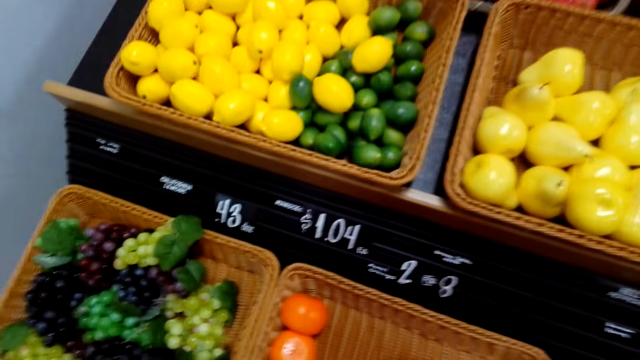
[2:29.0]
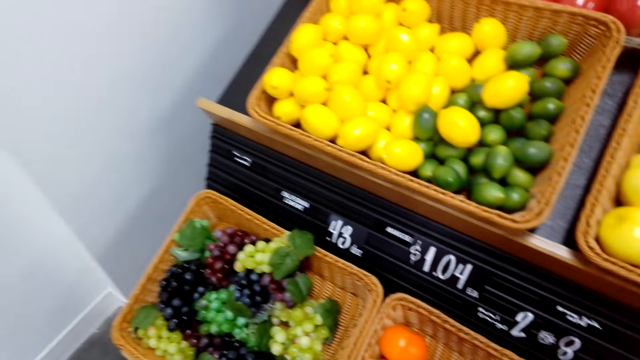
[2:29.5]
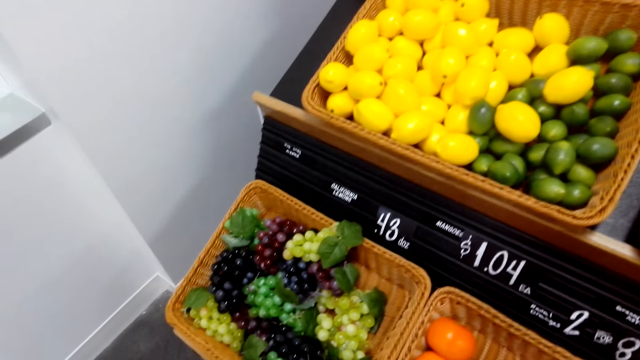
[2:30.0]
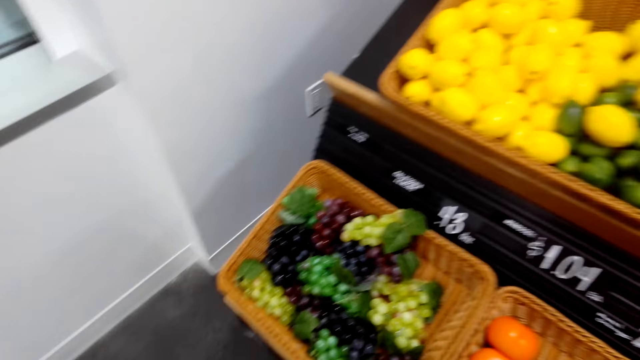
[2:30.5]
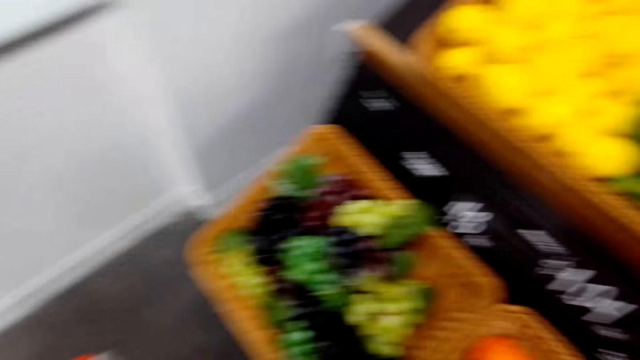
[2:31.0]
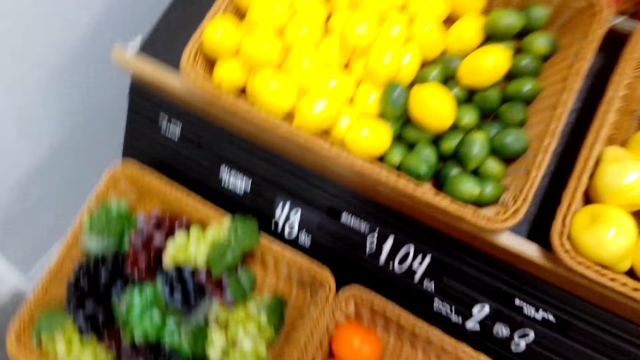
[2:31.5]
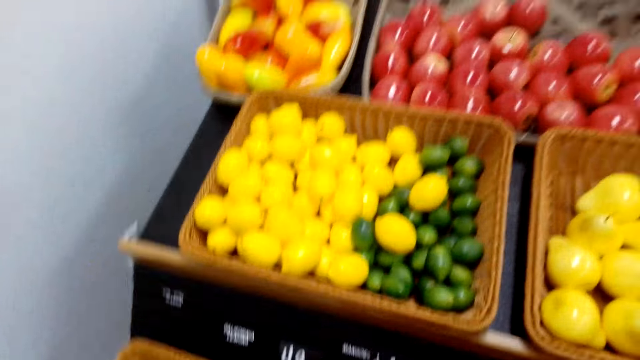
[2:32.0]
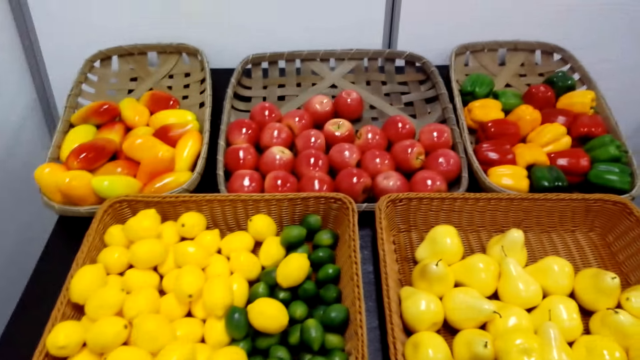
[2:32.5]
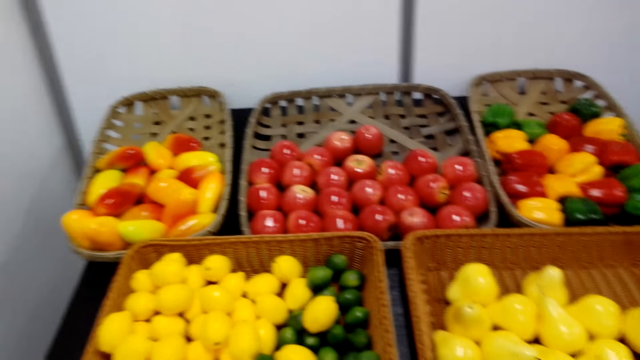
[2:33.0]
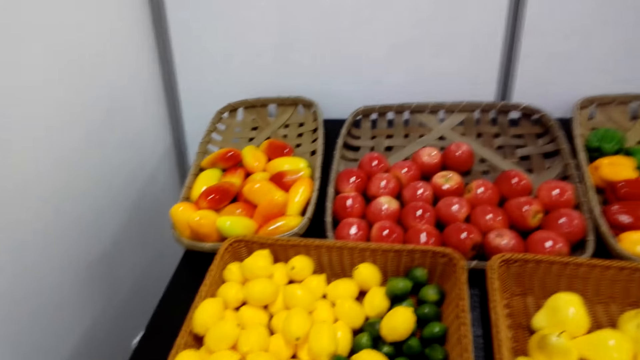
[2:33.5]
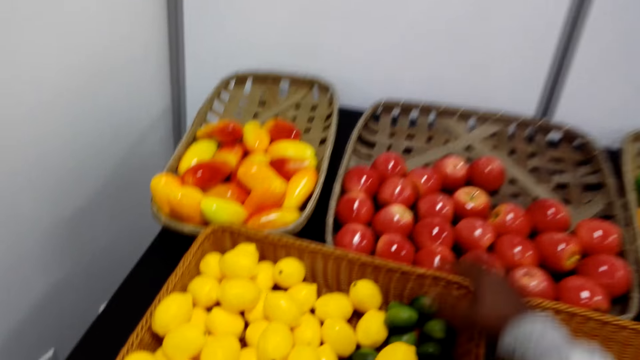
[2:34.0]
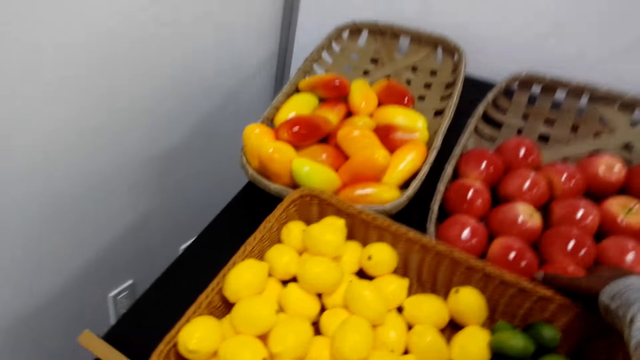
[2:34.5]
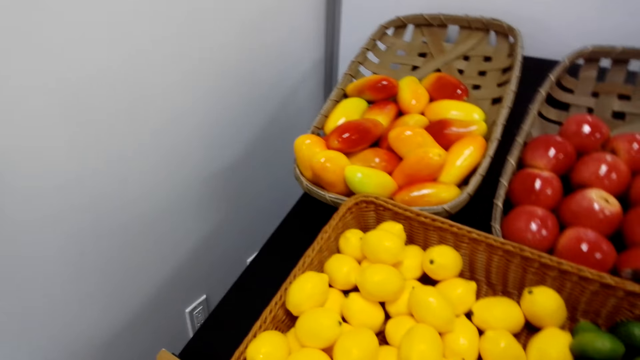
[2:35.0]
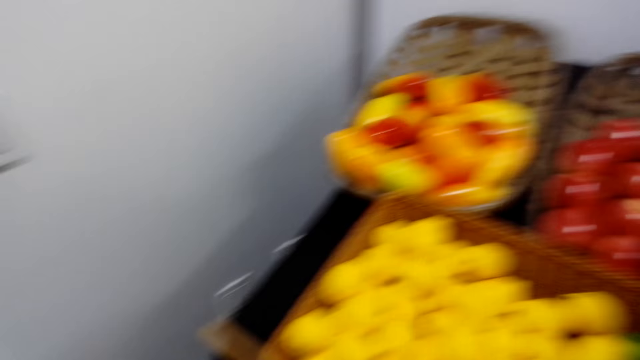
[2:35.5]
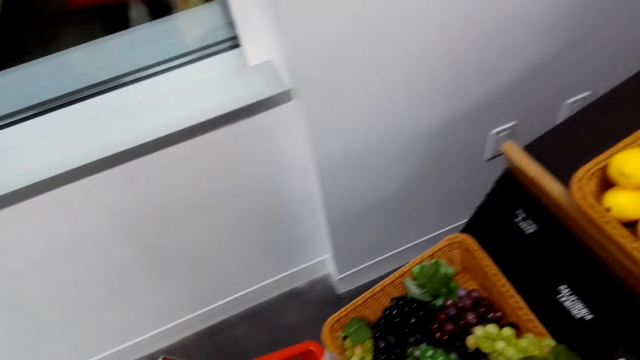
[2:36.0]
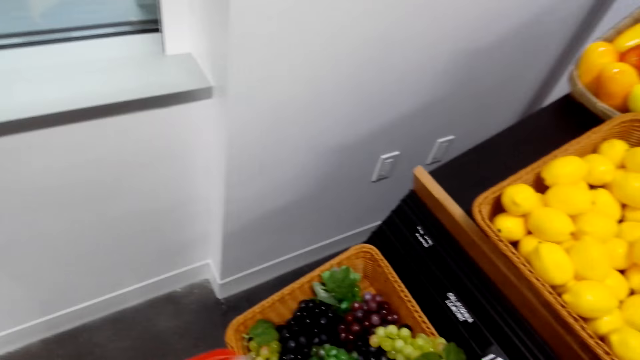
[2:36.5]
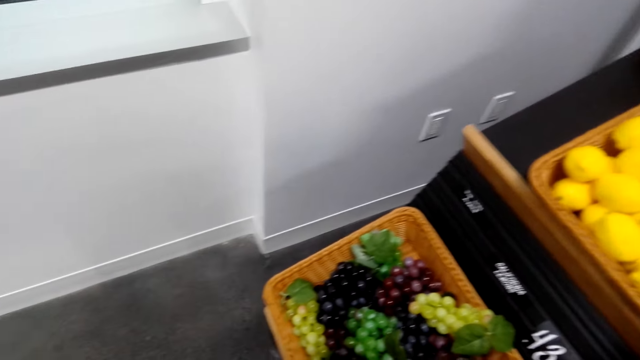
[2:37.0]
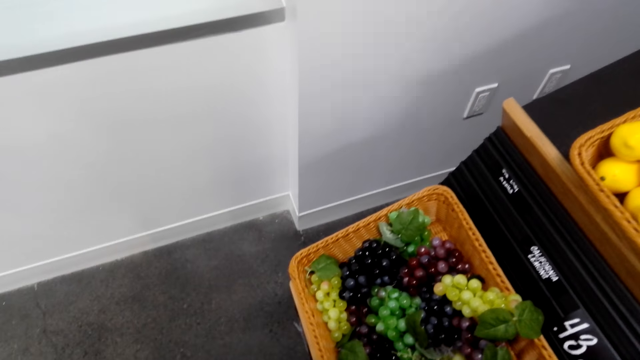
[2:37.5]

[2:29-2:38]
The camera wearer views fruits in the basket. They pick up an apple in the basket.

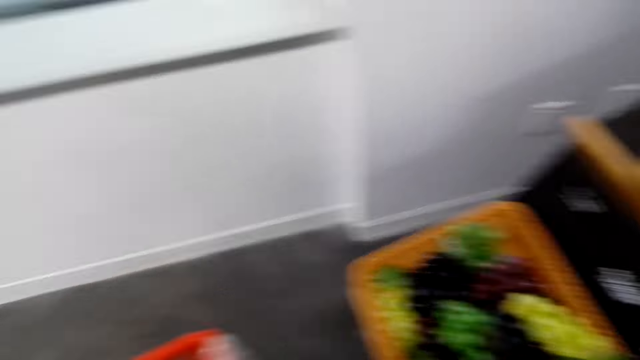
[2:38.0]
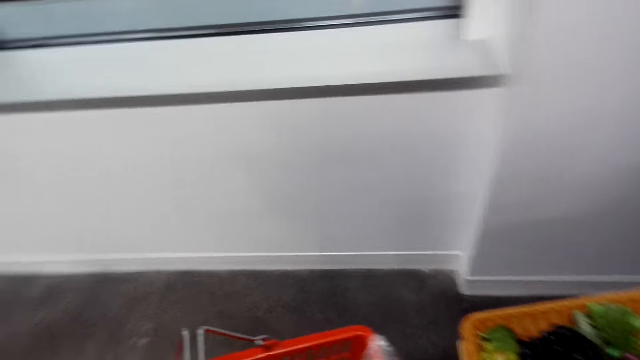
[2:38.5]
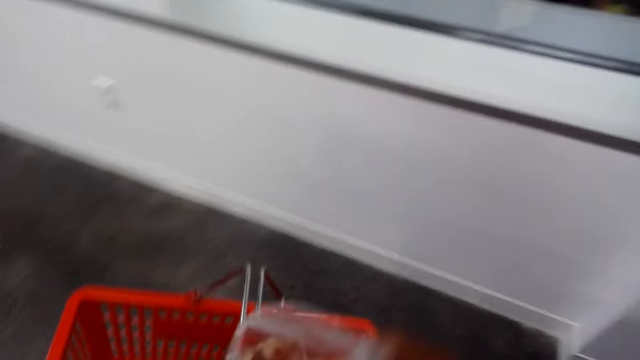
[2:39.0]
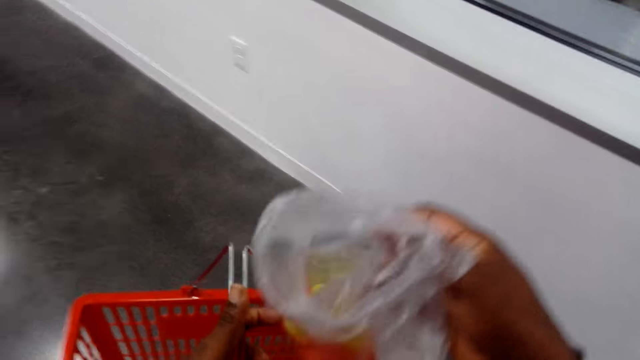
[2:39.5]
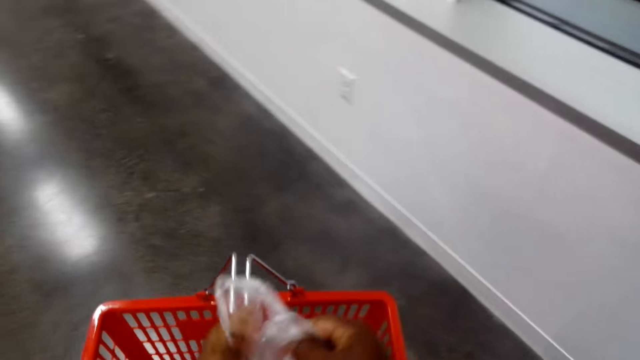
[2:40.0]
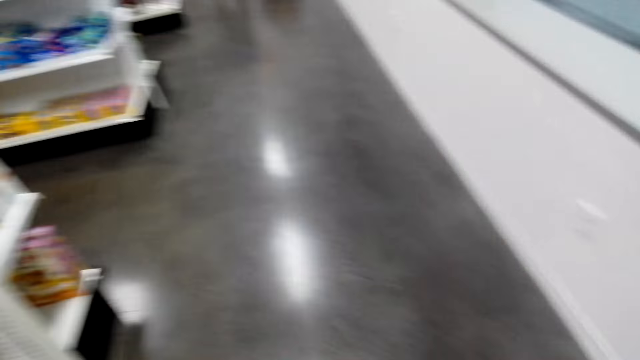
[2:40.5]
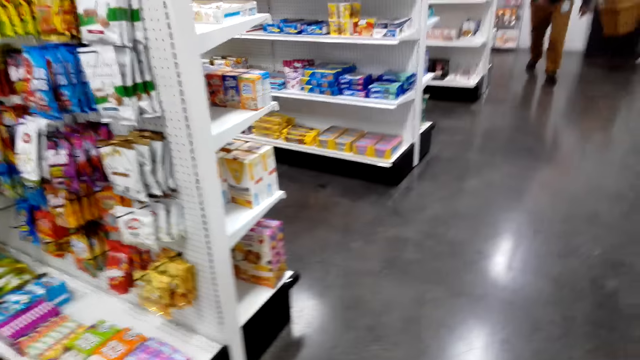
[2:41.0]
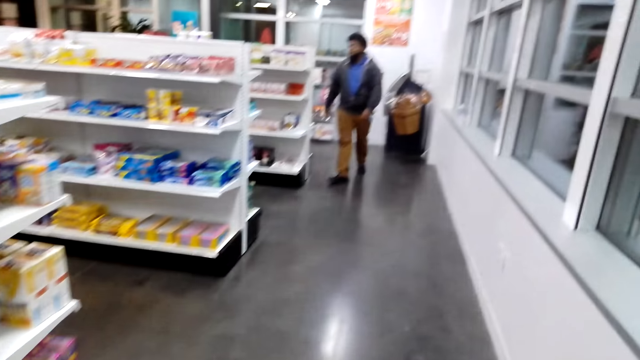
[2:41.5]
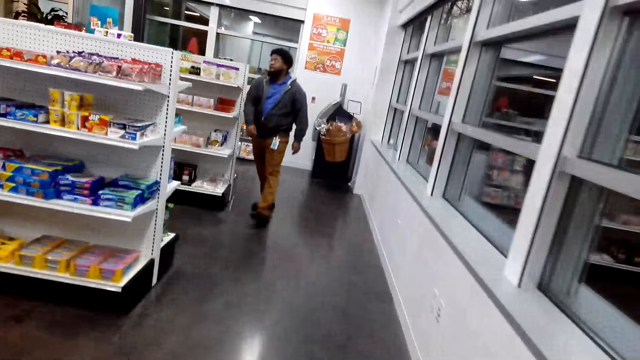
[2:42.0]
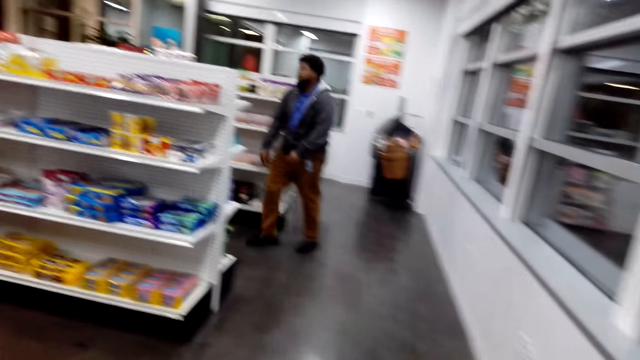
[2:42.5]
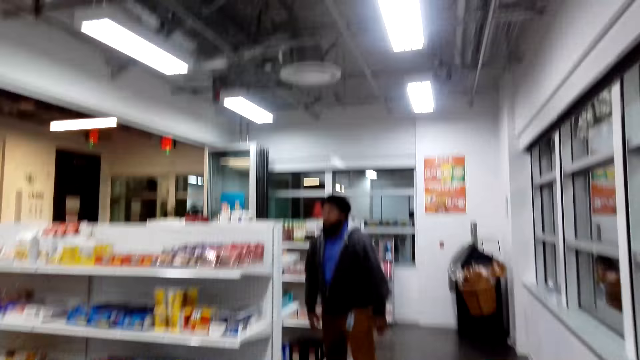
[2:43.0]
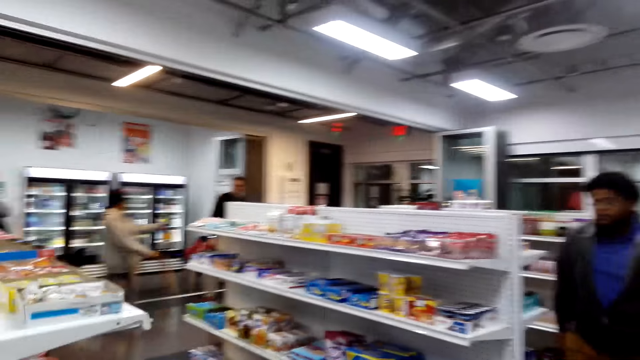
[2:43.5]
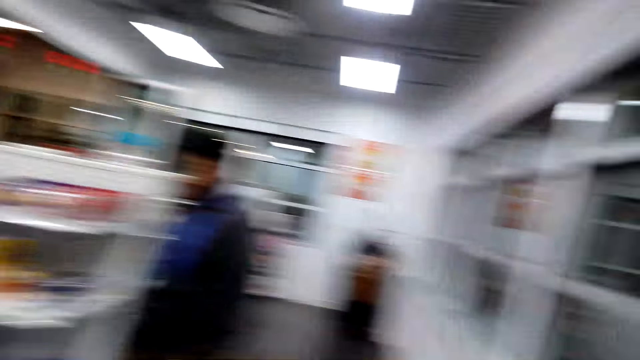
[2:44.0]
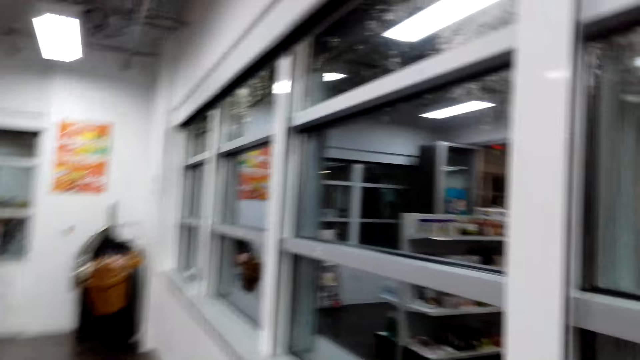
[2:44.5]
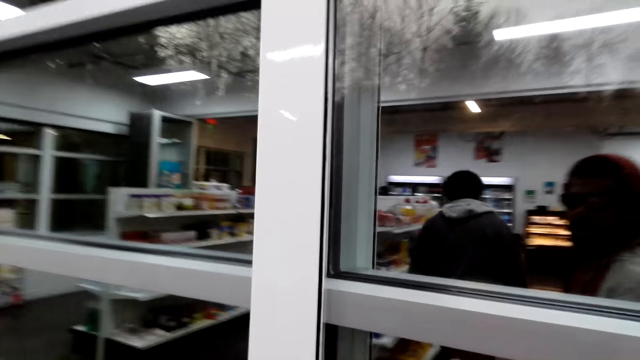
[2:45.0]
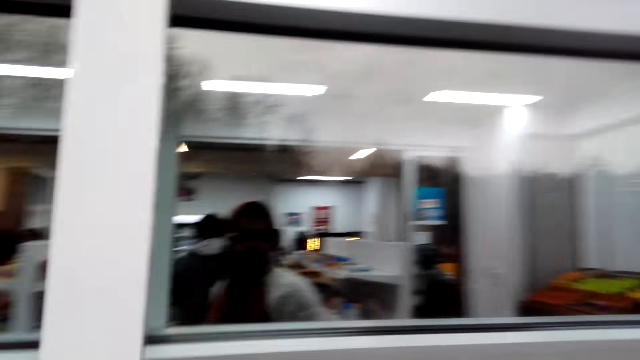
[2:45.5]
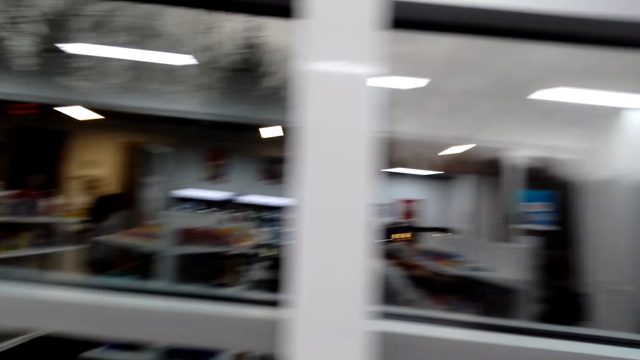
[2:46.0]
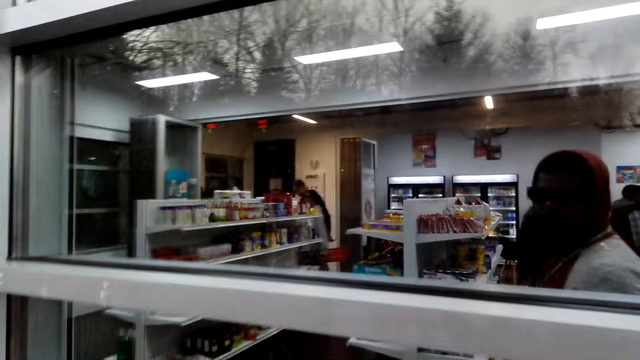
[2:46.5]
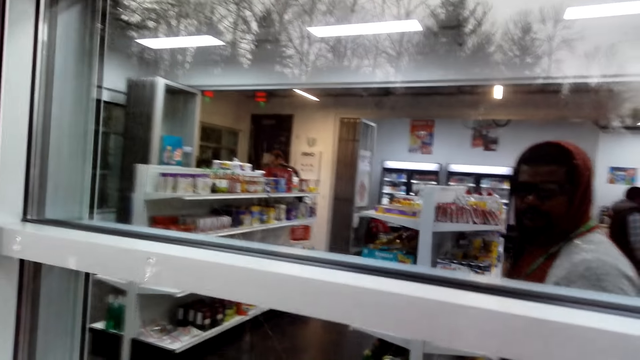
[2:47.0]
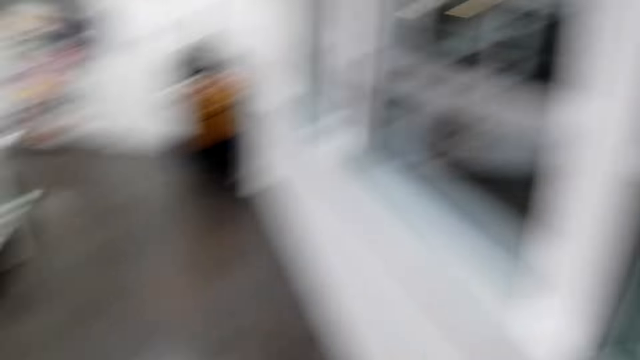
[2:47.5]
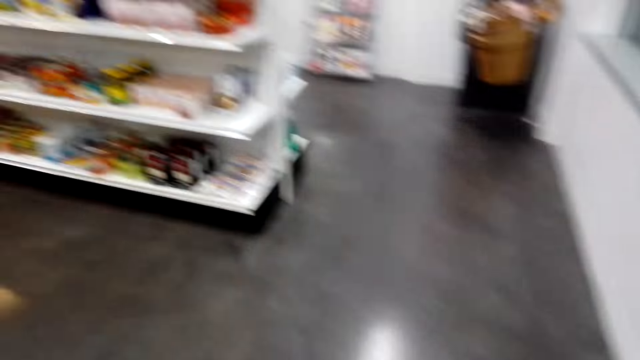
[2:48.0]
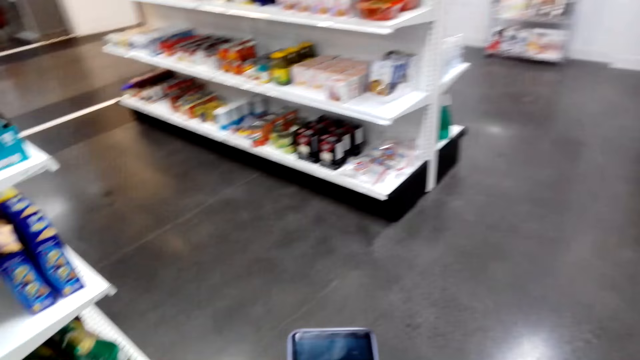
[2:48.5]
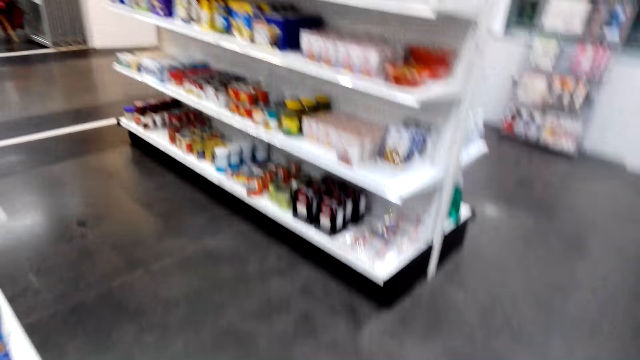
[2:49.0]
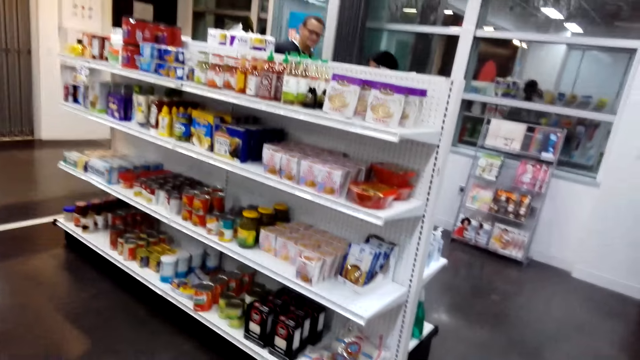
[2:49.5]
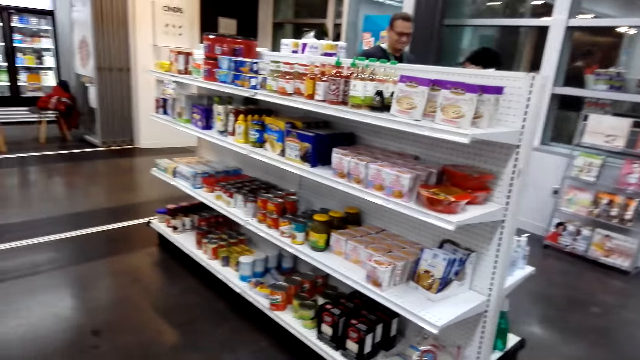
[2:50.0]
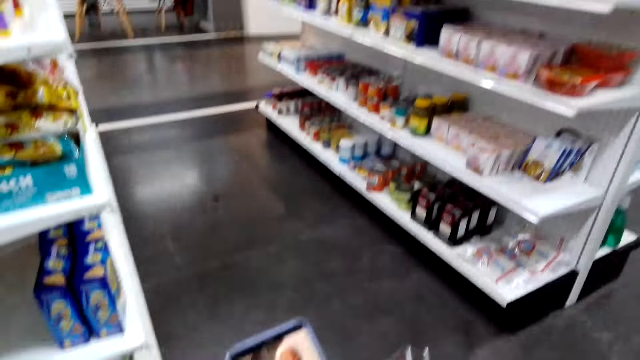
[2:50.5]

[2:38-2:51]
The camera wearer adjusts the plastic bag in the supermarket basket. They put the paper in the basket. They walk around the supermarket. They look towards a window. They look around the supermarket.
